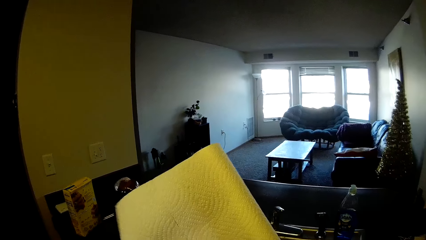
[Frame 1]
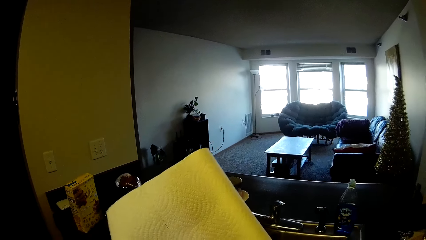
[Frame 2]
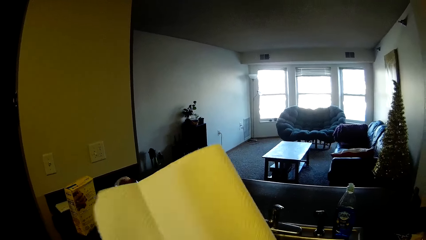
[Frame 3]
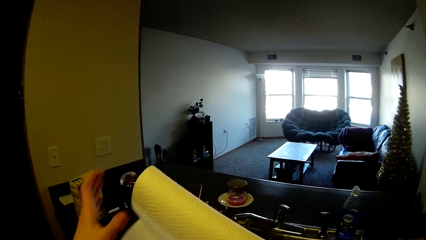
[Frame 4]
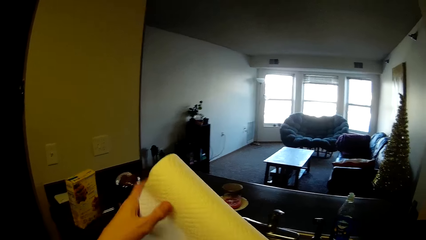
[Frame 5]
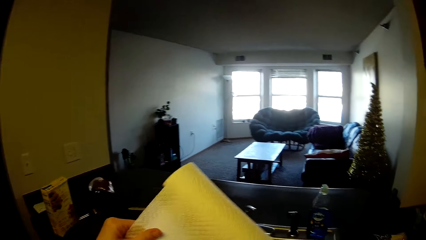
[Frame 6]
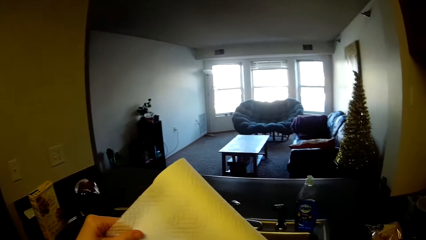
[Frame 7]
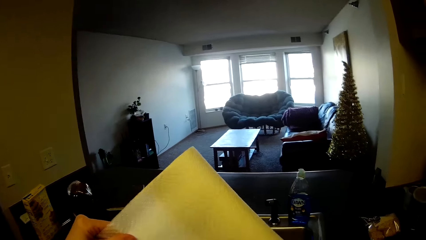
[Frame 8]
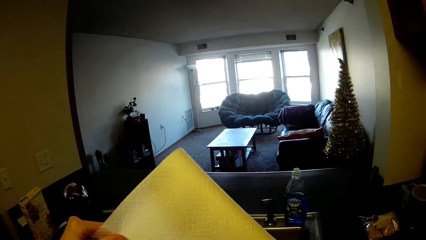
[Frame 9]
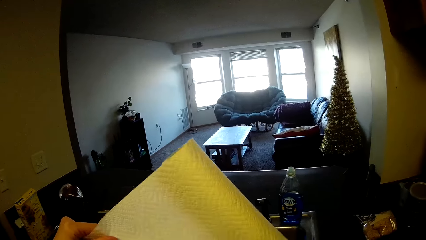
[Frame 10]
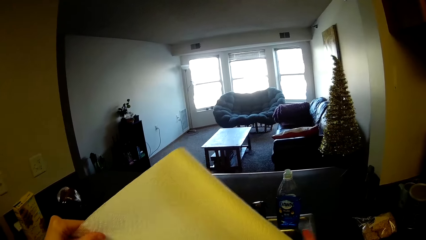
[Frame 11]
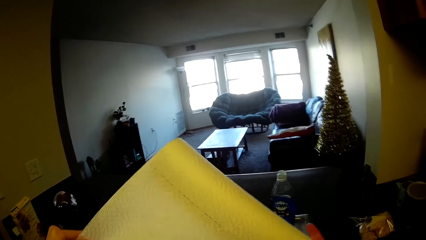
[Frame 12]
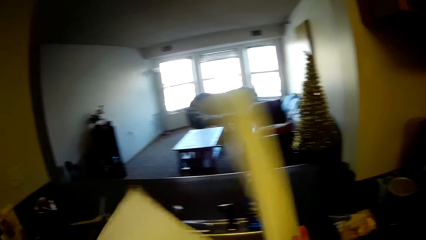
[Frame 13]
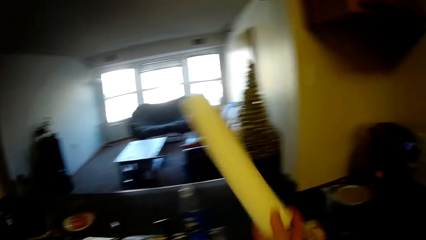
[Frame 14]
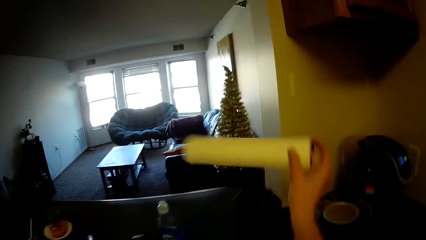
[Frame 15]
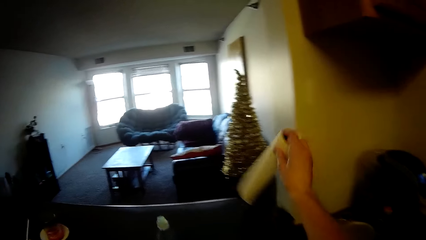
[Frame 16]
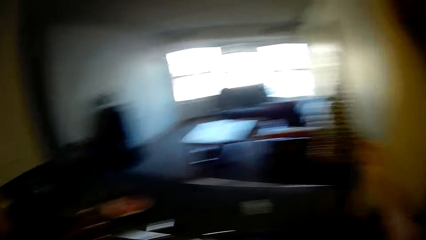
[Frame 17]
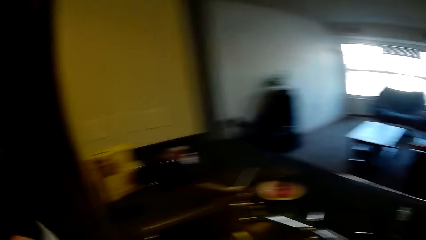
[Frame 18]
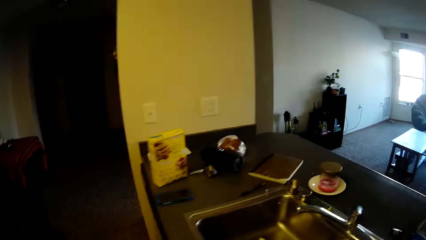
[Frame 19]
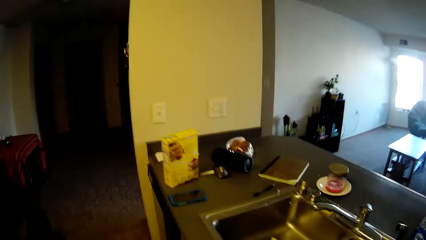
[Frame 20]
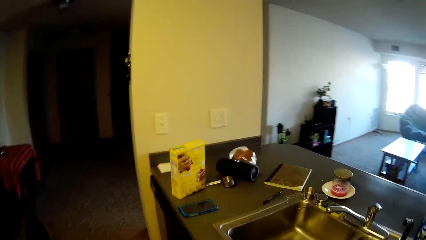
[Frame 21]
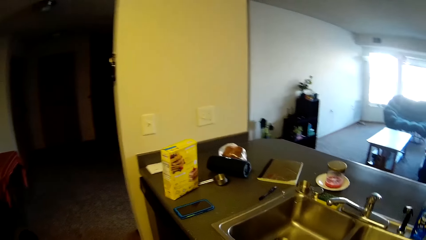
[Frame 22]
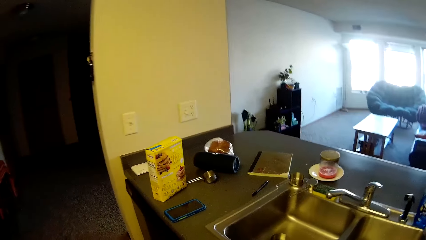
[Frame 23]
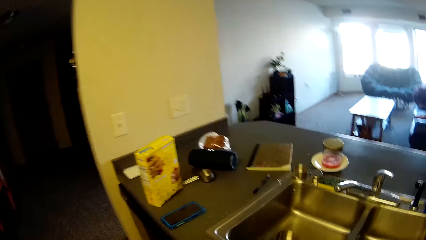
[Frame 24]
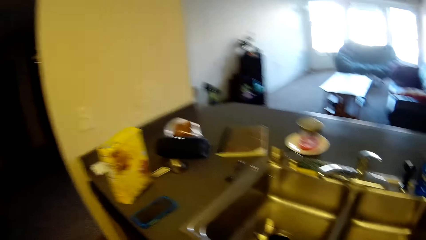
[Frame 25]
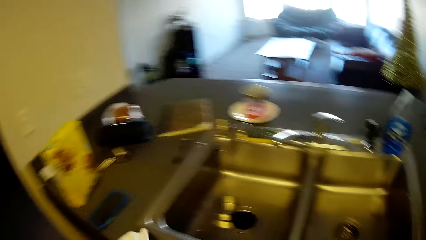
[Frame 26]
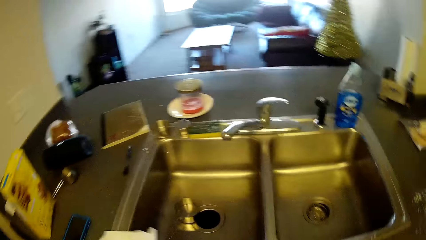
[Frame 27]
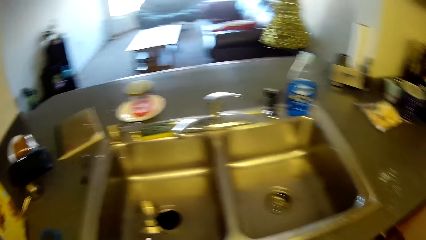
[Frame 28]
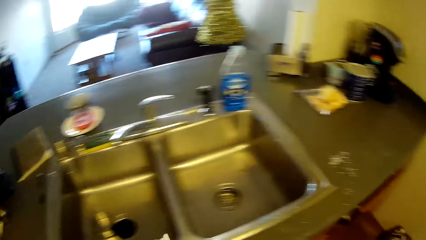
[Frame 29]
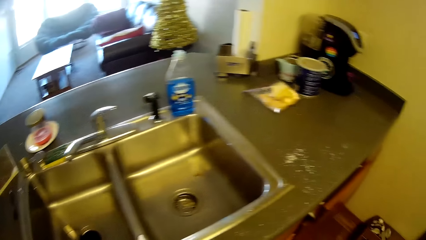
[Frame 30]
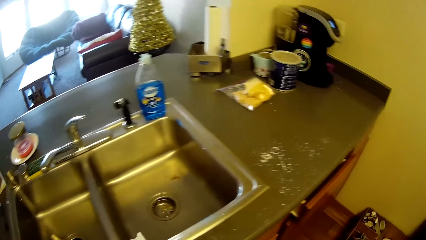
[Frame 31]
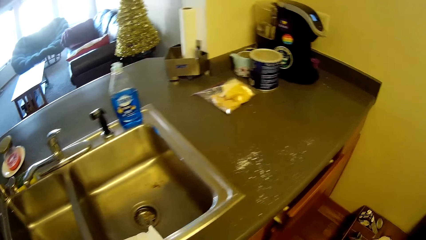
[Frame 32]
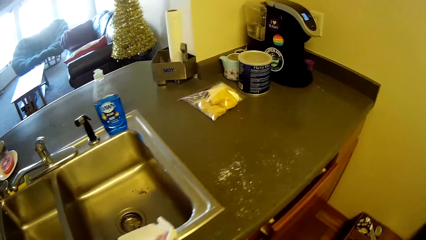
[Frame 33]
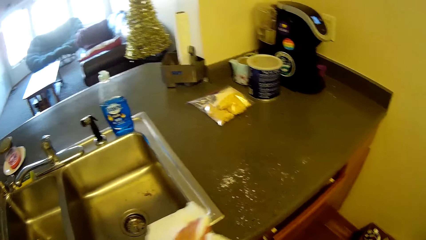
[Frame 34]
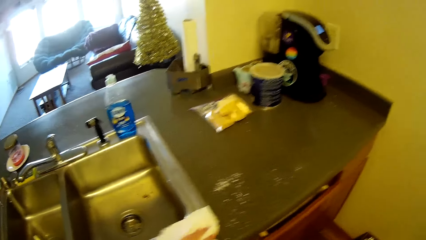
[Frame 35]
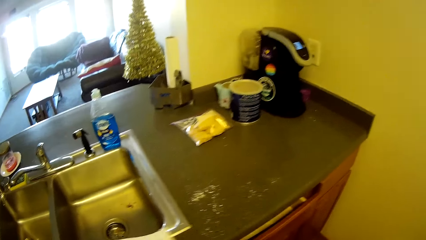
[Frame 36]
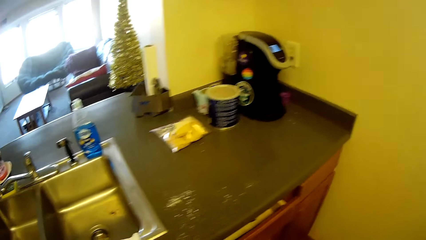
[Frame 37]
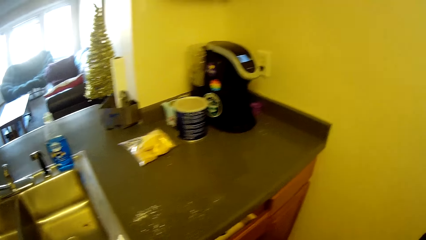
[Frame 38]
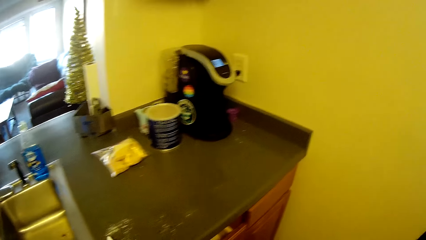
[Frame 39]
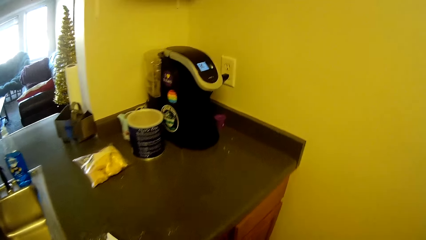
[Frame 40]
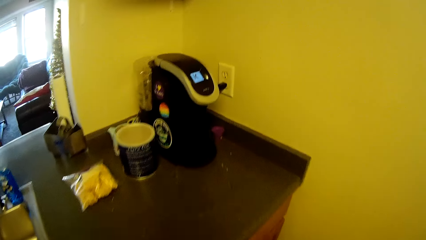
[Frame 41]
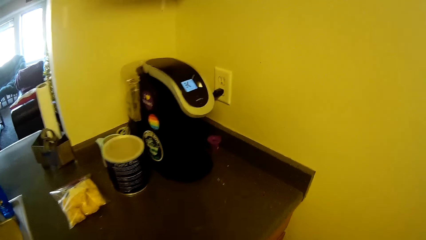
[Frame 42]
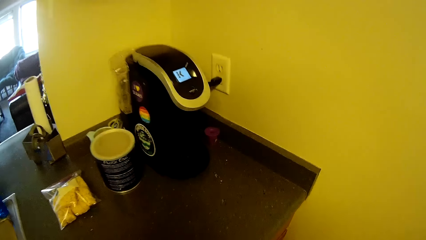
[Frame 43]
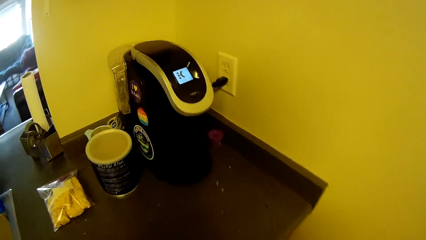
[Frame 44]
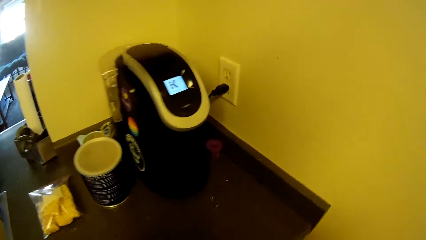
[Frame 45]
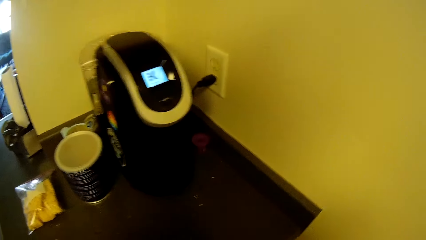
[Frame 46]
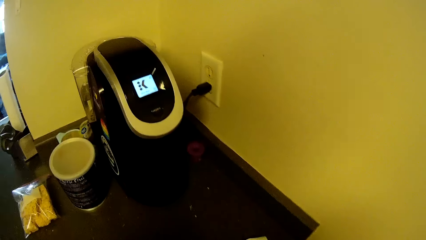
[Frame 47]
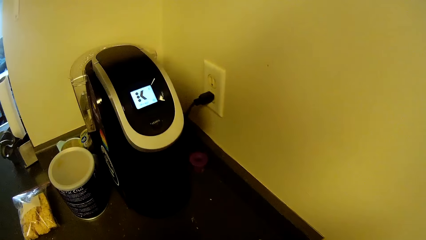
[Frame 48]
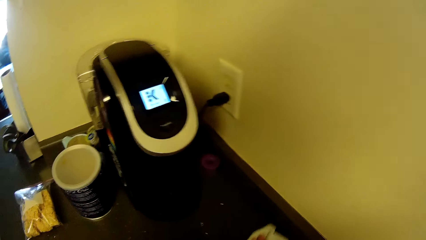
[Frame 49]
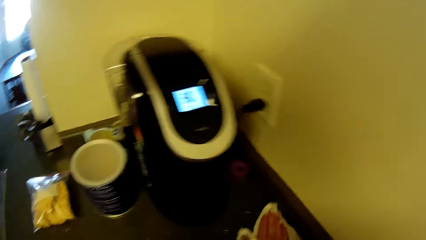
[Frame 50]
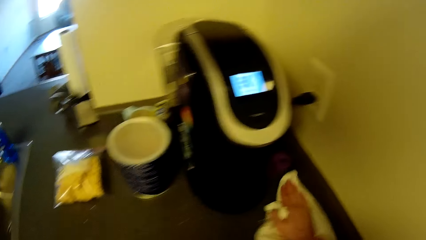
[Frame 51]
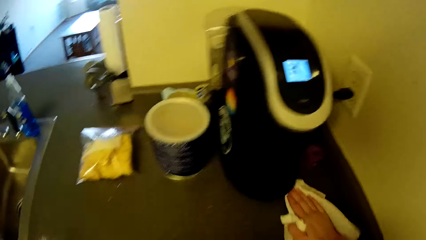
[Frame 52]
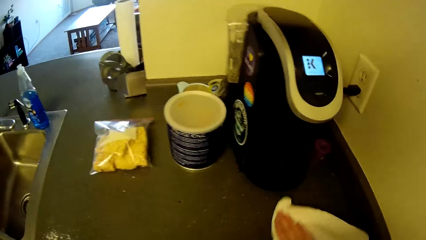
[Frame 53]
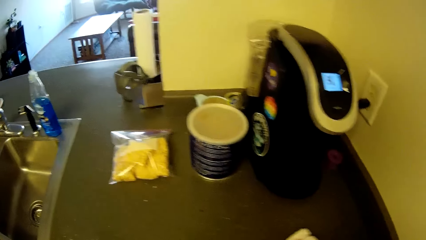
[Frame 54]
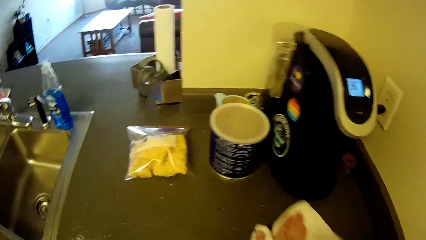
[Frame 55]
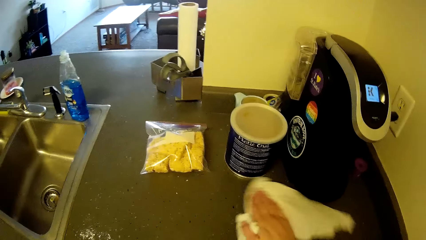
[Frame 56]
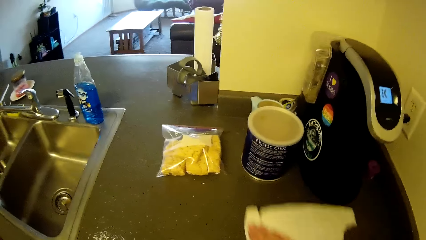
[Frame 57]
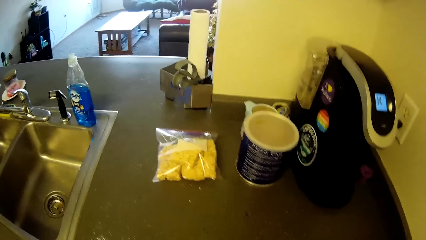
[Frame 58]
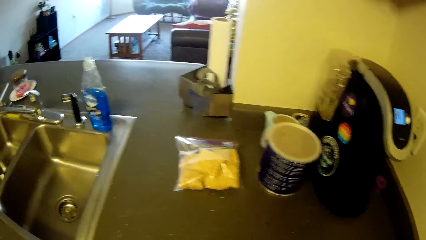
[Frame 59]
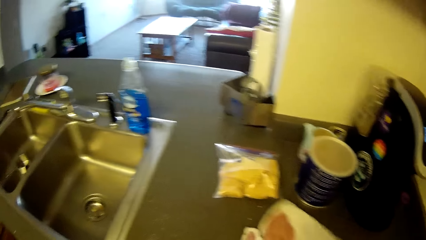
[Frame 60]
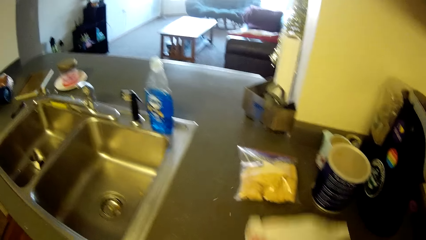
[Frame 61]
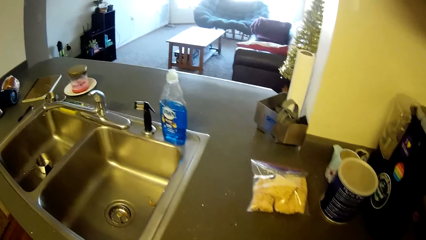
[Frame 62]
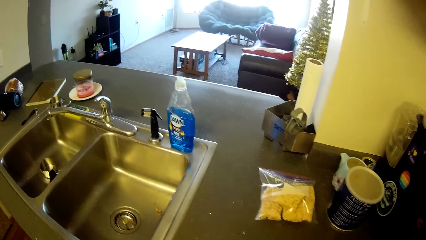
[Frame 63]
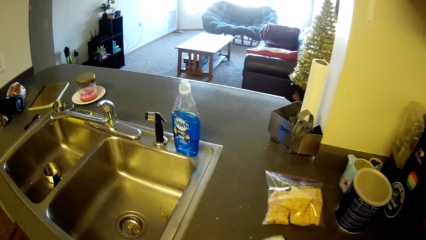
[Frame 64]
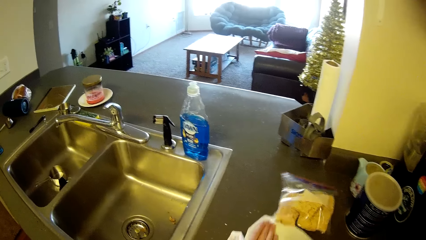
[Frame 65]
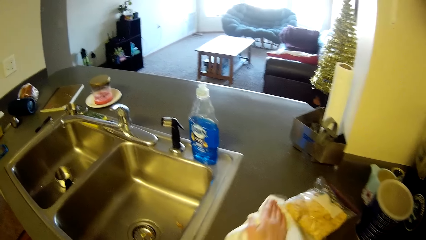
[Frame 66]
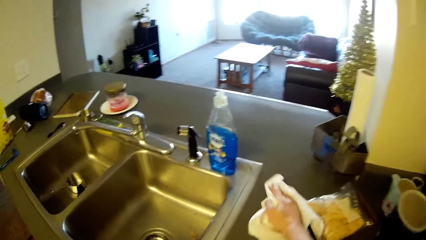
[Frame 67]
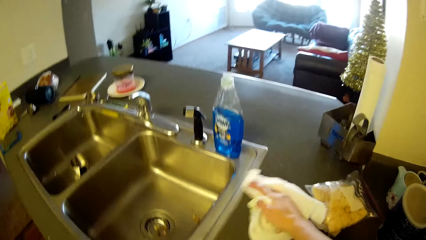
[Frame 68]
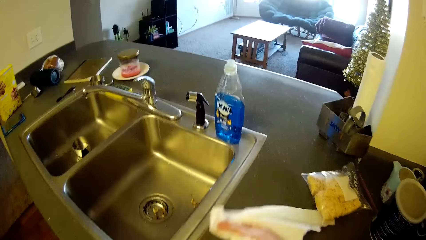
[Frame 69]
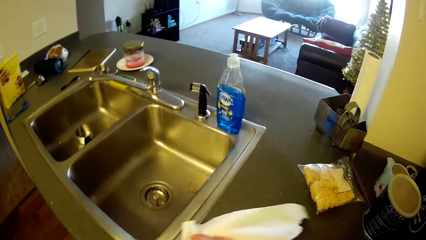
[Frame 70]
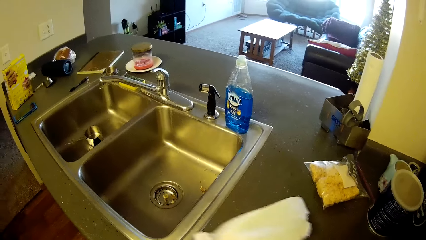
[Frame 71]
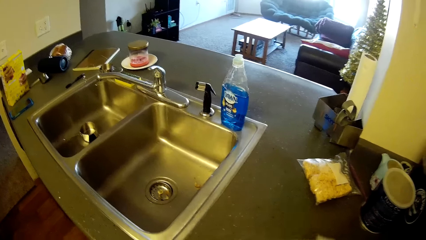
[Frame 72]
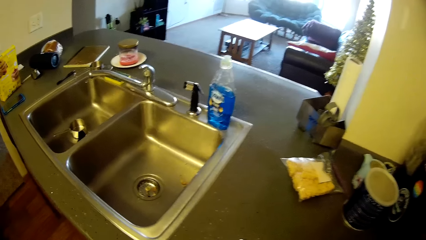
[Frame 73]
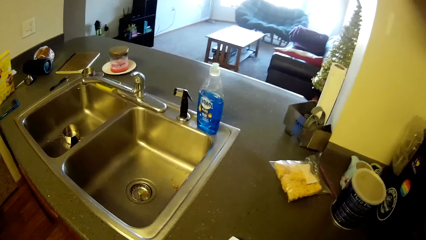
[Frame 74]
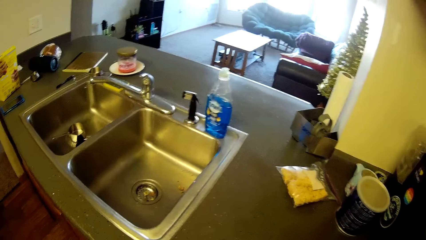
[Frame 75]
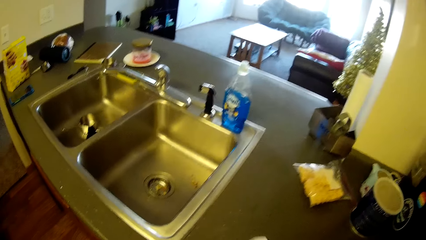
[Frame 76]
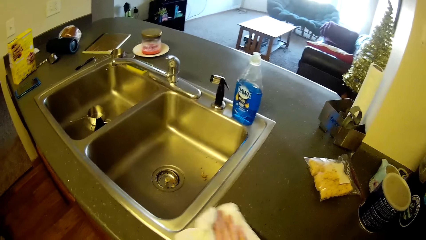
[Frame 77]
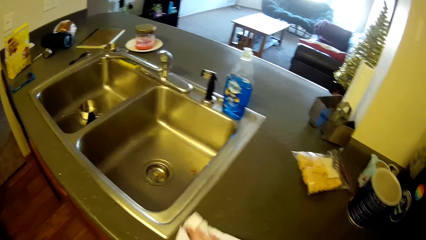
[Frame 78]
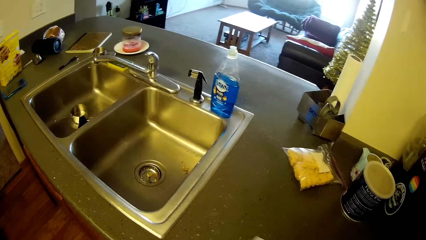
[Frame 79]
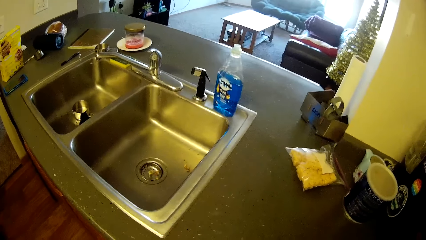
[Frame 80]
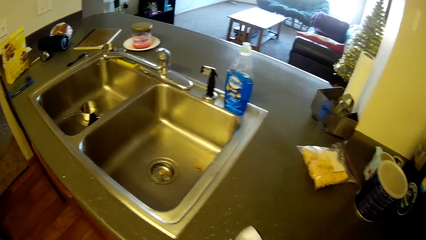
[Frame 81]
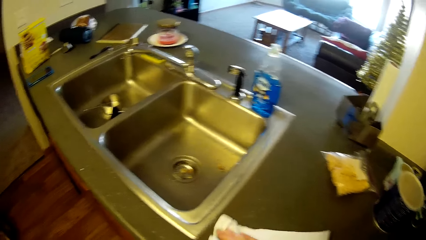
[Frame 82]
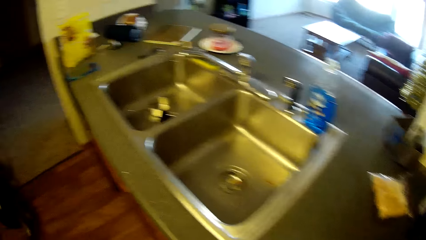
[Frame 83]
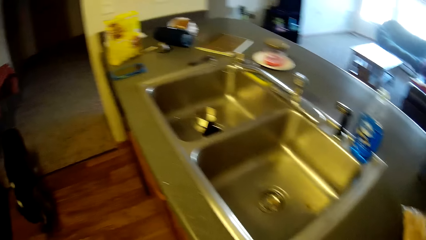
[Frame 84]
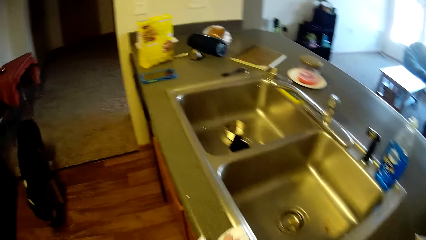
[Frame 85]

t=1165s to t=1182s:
The camera wearer rolls out the tissue paper. They cut a part of the roll of tissue paper. They drop the roll of tissue paper on the slab. They walk around the sink area. They wipe the kitchen slab with the tissue paper.
